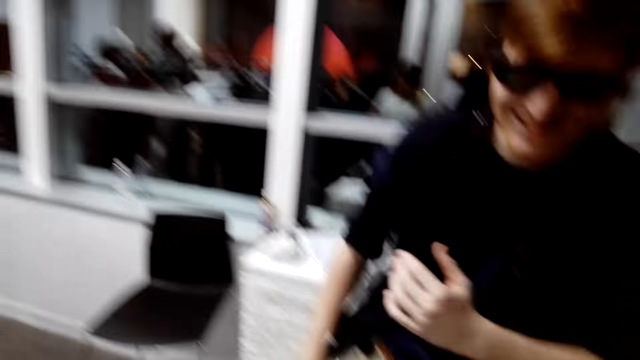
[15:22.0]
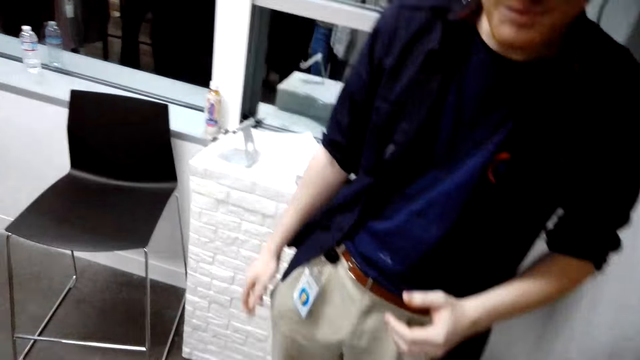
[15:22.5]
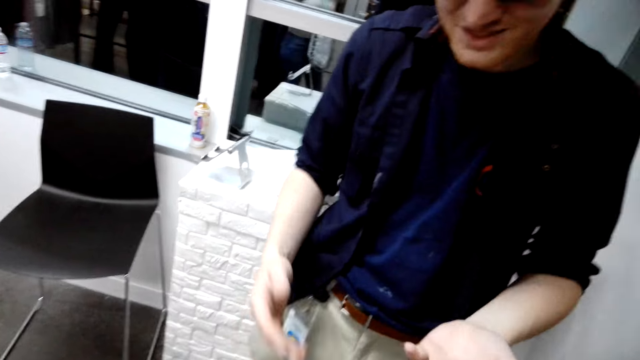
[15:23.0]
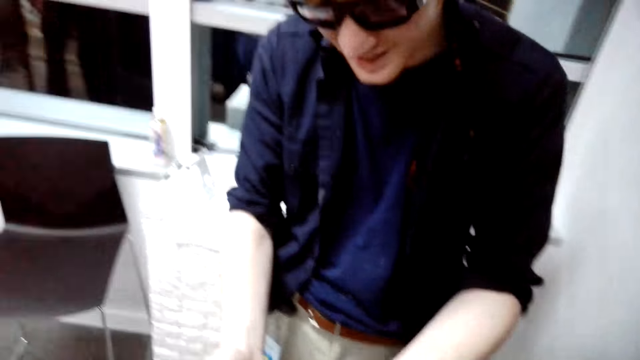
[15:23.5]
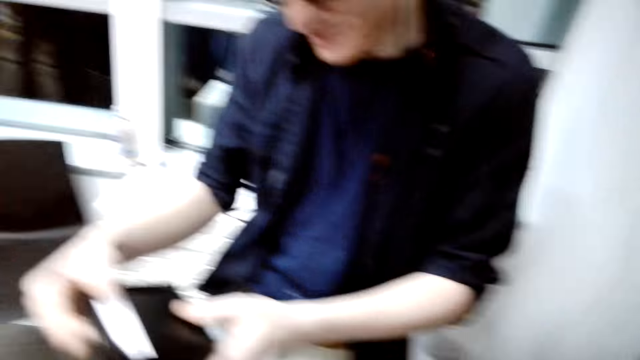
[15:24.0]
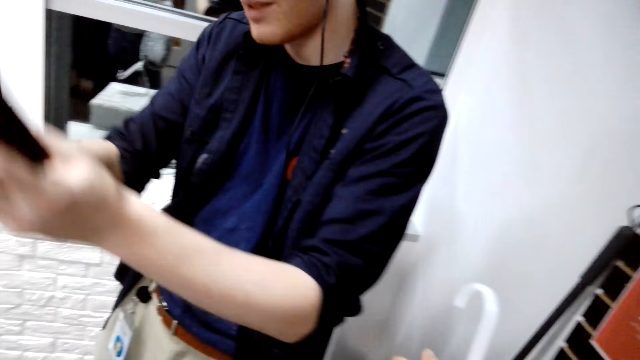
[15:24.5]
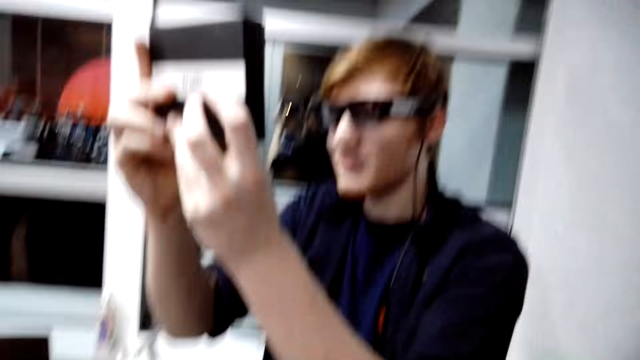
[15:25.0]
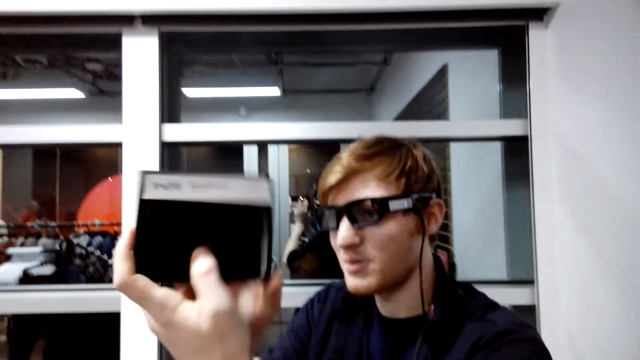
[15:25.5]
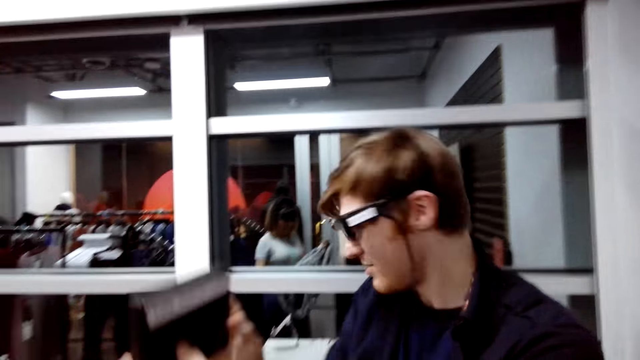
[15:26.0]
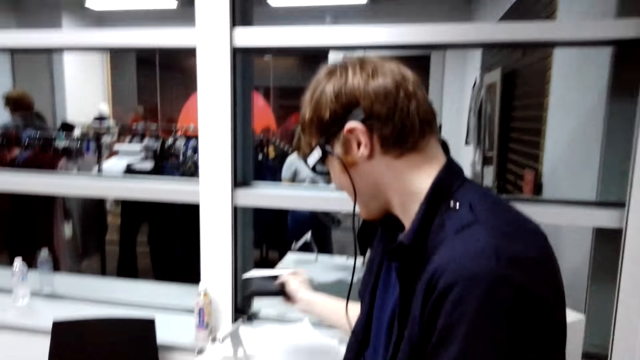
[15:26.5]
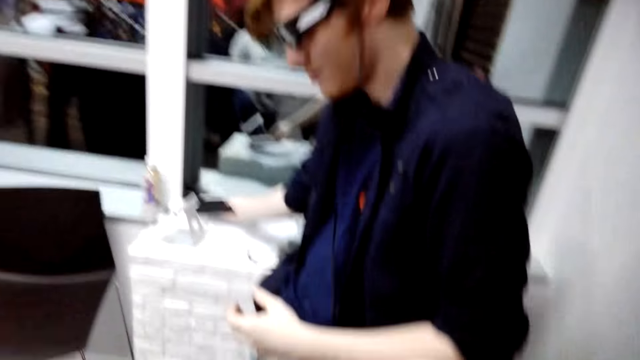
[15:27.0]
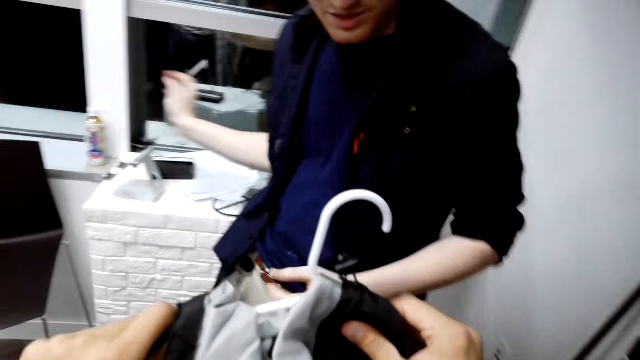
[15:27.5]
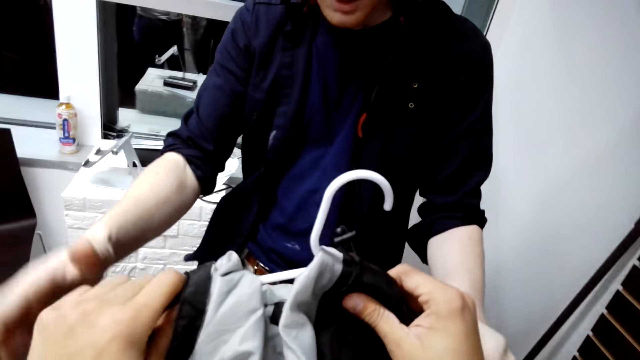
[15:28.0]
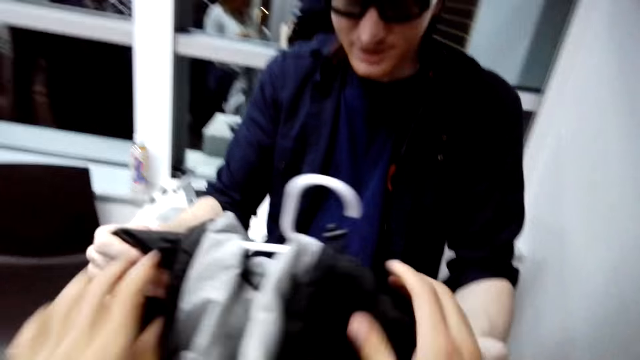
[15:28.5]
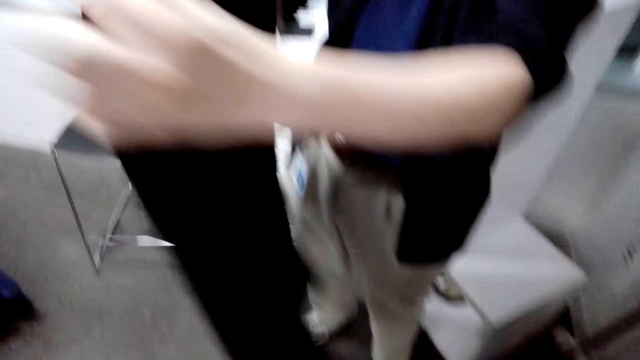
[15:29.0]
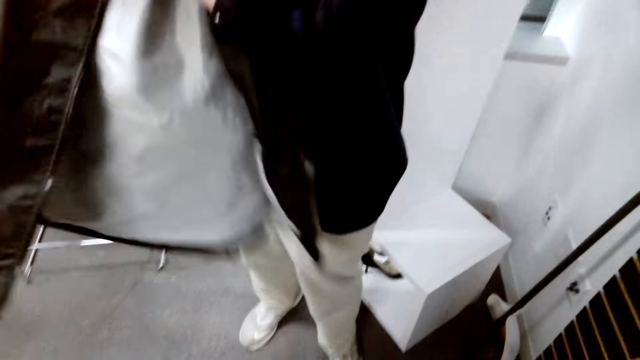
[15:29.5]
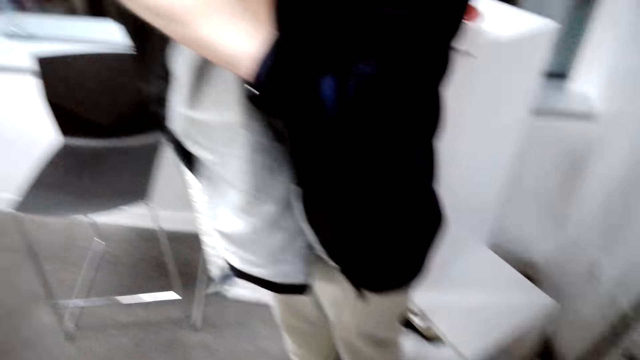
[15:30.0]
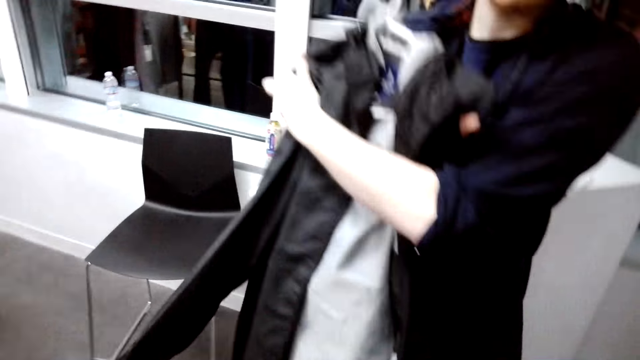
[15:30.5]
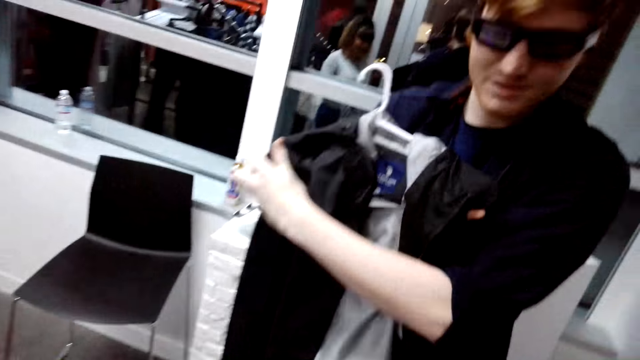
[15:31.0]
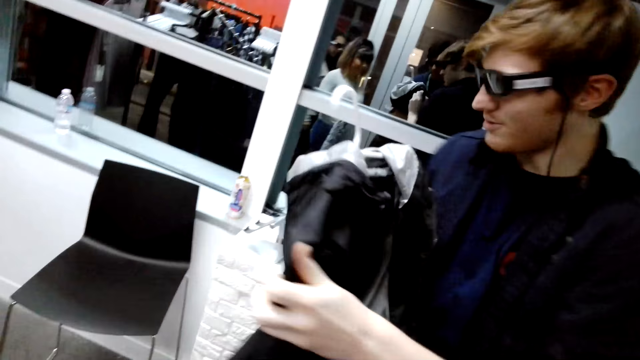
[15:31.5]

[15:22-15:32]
The man talks to the camera wearer. The man picks a box from the camera wearer. The camera wearer talks to the man. The man holds the box, looks at the box, and puts the box on the counter. The camera wearer gives the man the jacket or cloth. The man turns the jacket and holds the cloth.

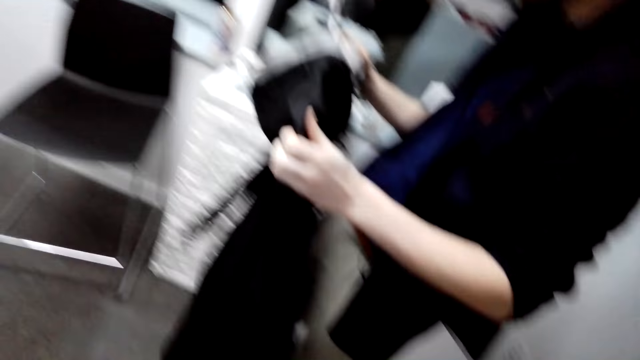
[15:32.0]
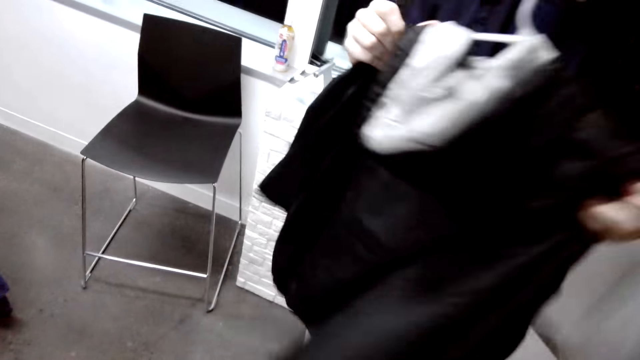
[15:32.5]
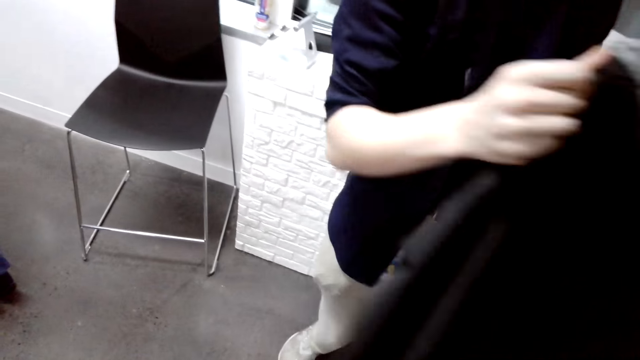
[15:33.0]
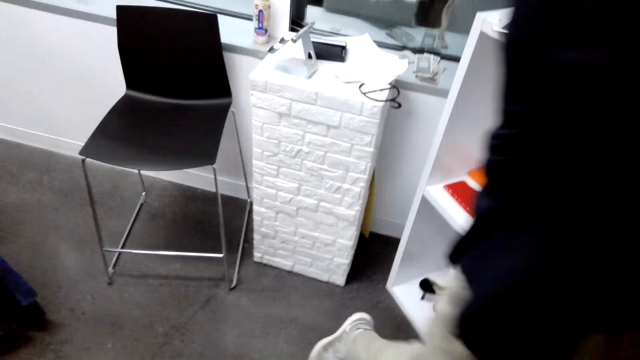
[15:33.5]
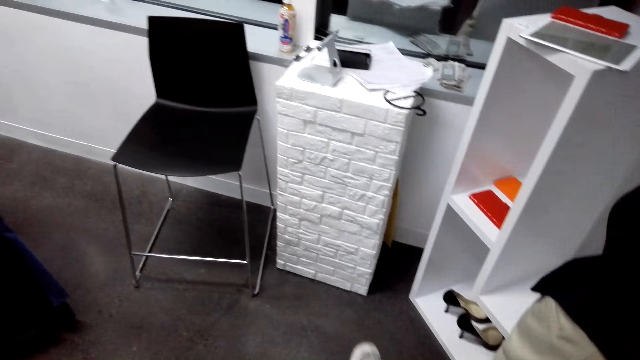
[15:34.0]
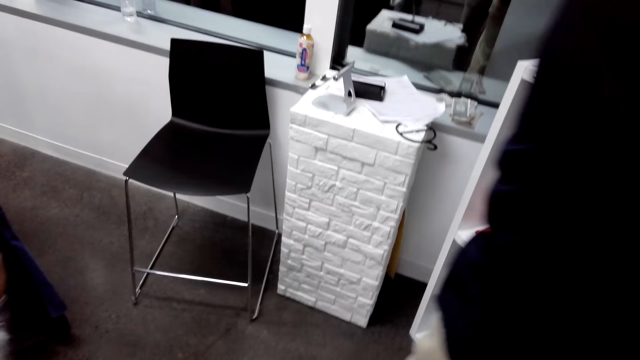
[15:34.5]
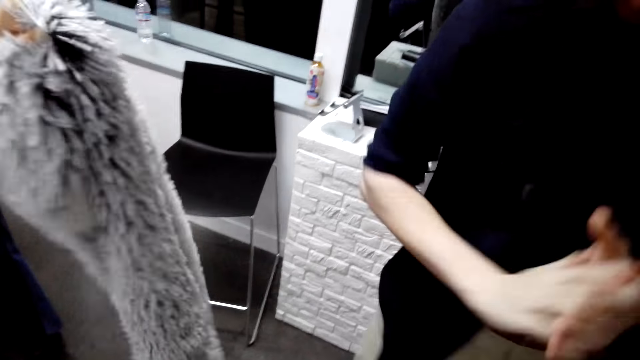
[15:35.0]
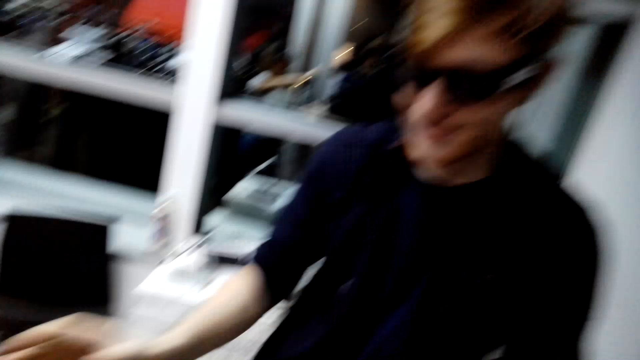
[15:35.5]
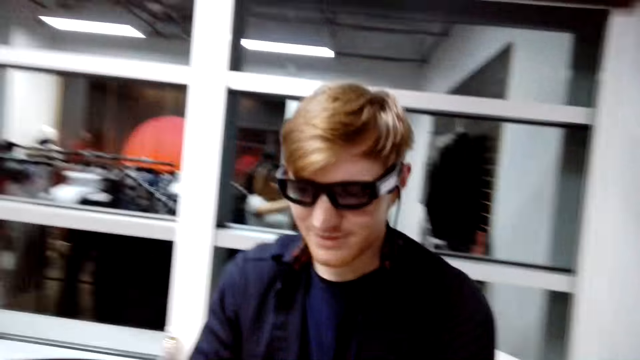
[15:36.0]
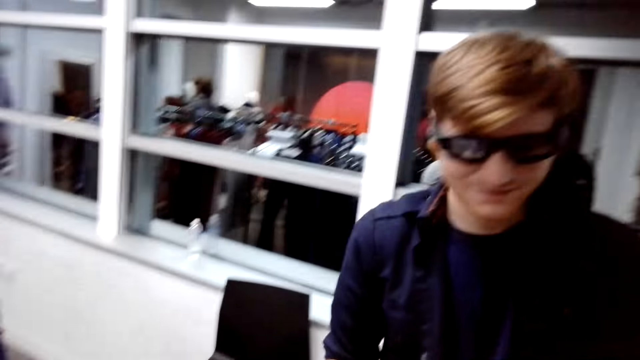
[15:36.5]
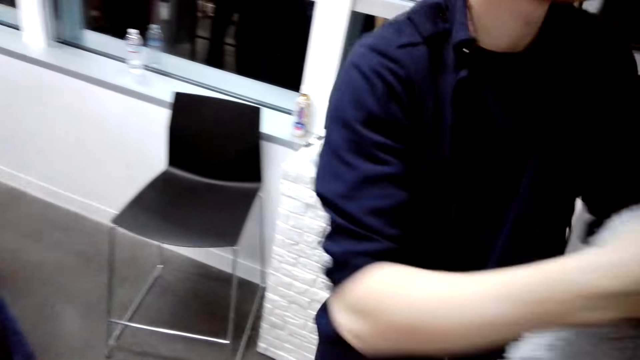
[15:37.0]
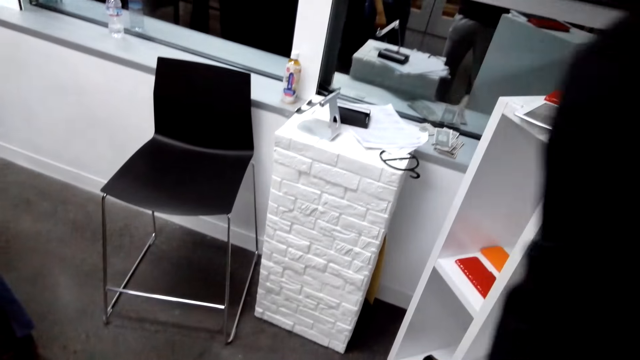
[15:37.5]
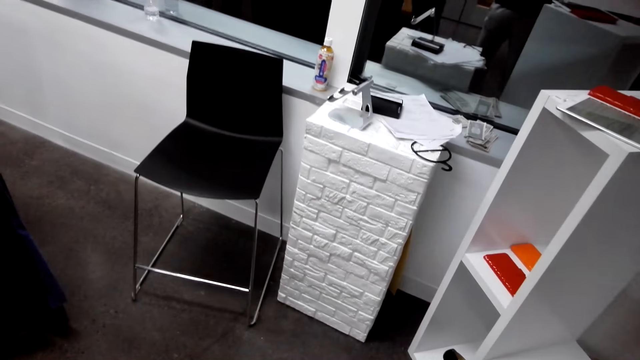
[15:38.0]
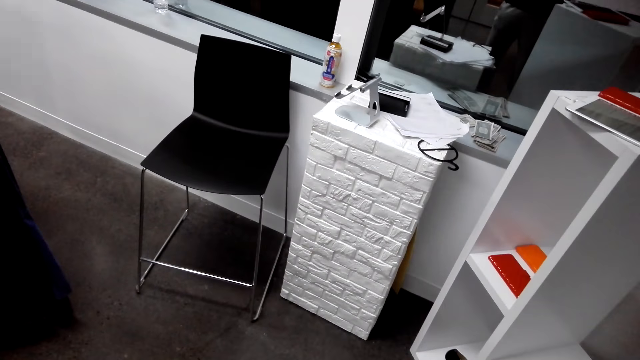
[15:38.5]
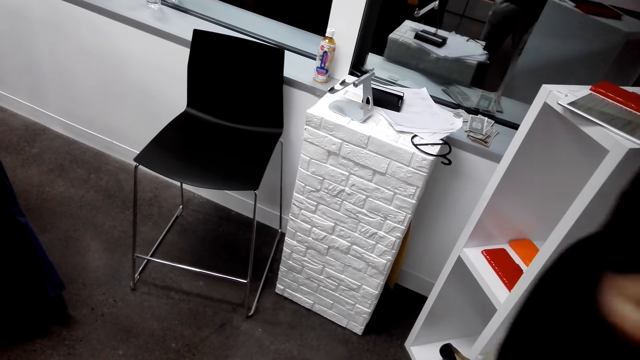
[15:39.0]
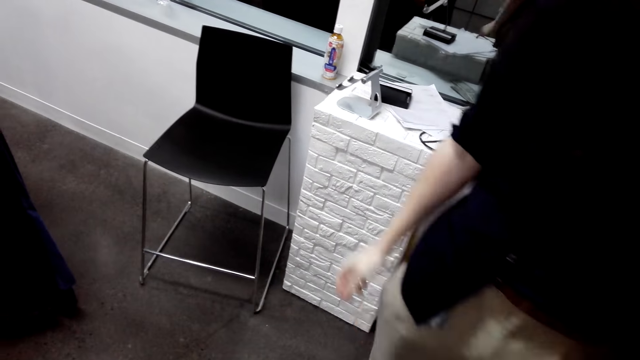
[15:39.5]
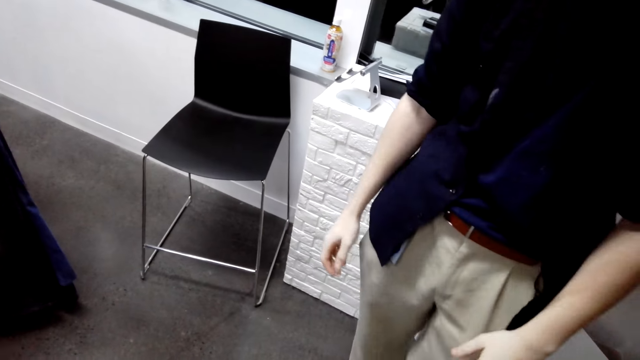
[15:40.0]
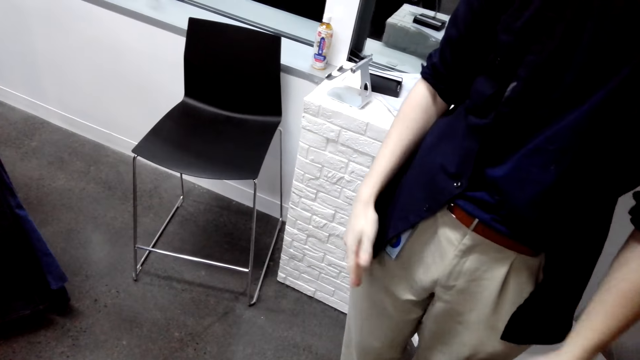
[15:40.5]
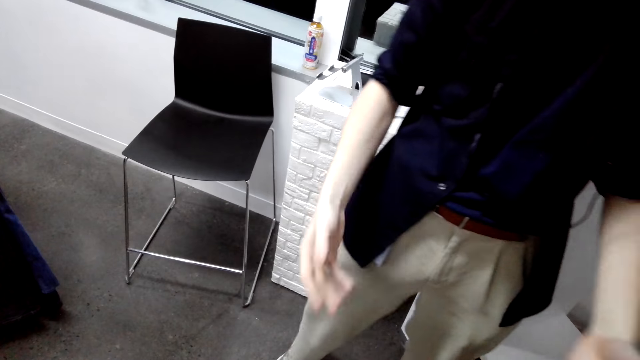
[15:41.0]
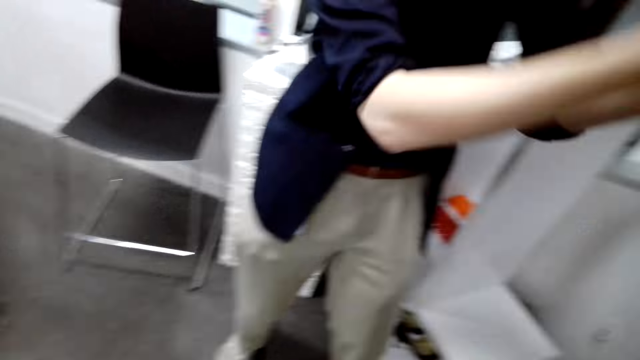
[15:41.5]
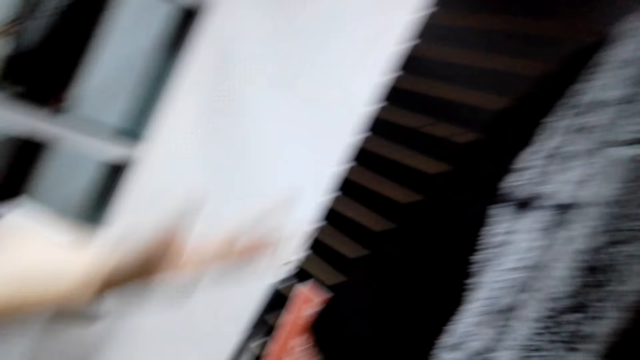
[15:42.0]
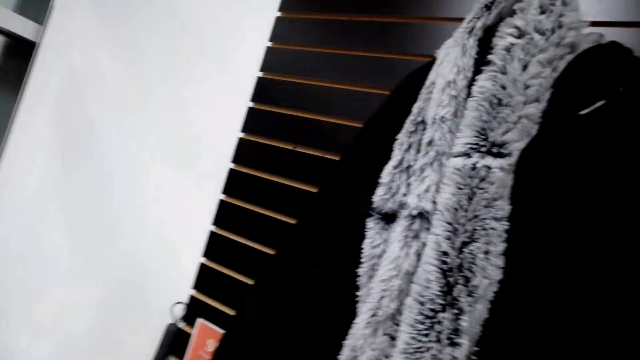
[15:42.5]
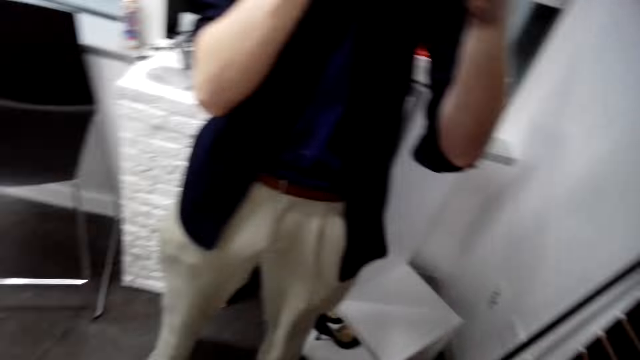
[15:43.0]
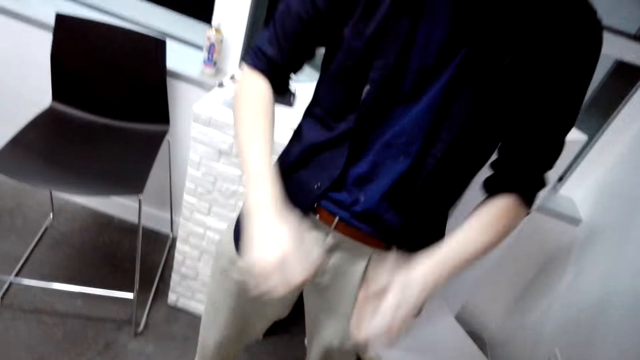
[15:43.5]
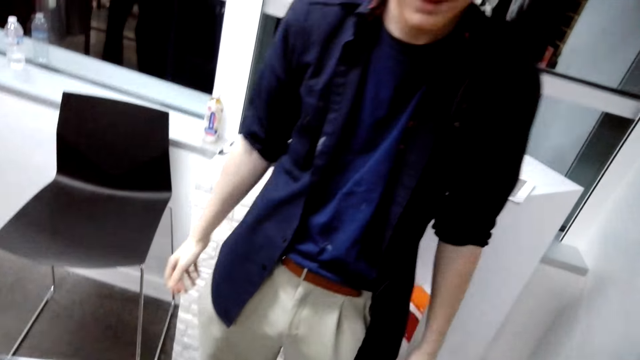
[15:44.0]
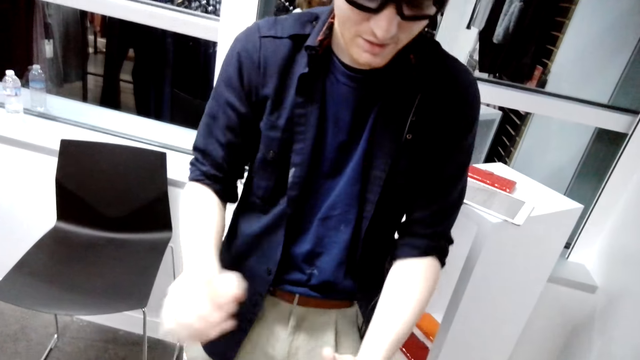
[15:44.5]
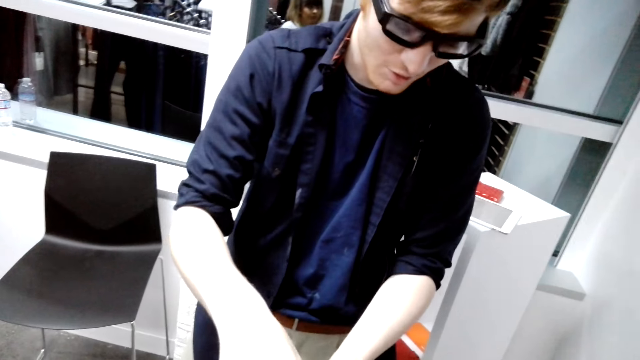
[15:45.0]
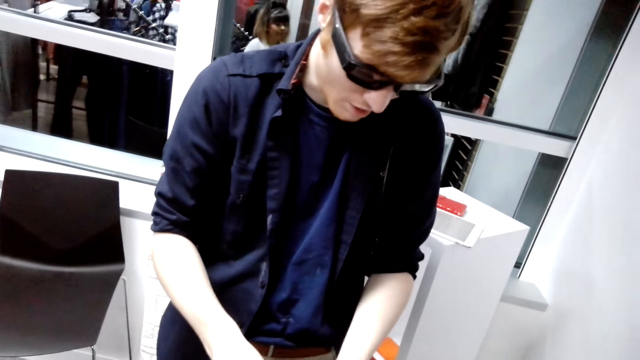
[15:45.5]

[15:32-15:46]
The man puts cloth away. Another lady gives the man the scarf. The man picks cloth and puts away the cloth. The man speaks with gestures to the camera wearer. The camera wearer turns around.
